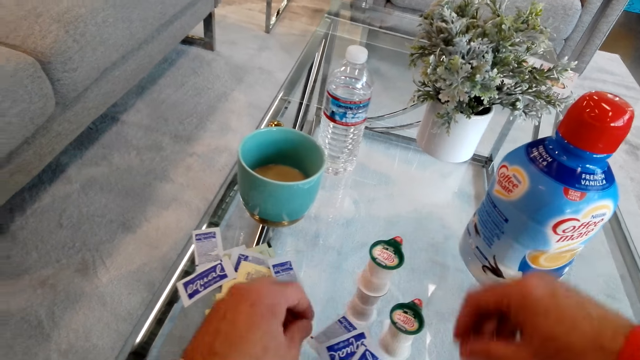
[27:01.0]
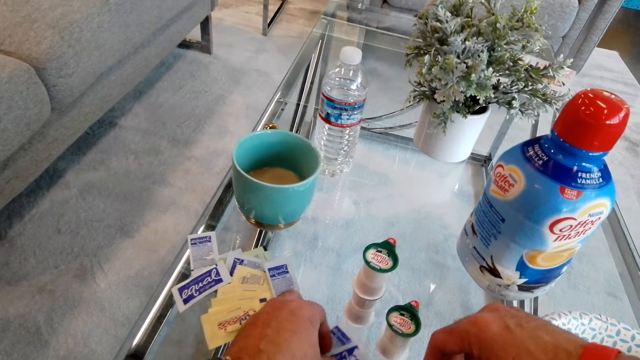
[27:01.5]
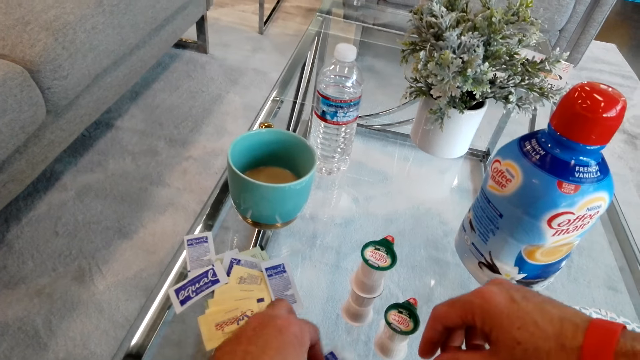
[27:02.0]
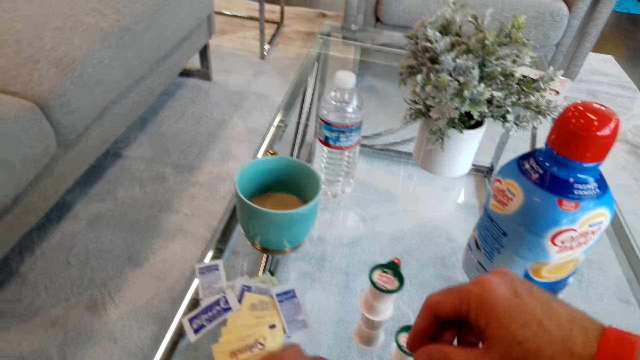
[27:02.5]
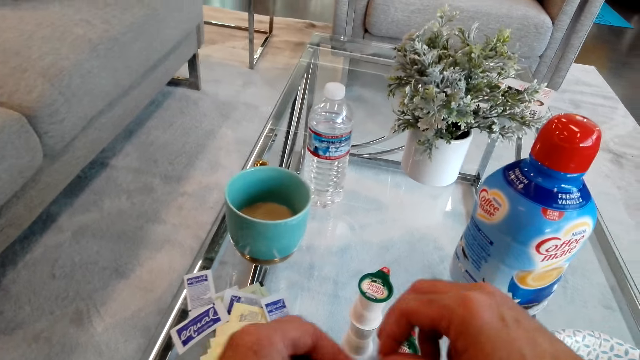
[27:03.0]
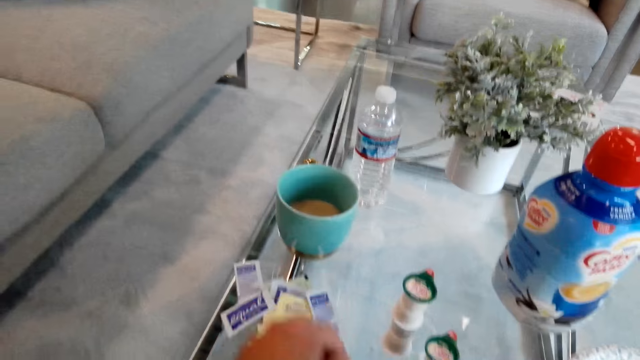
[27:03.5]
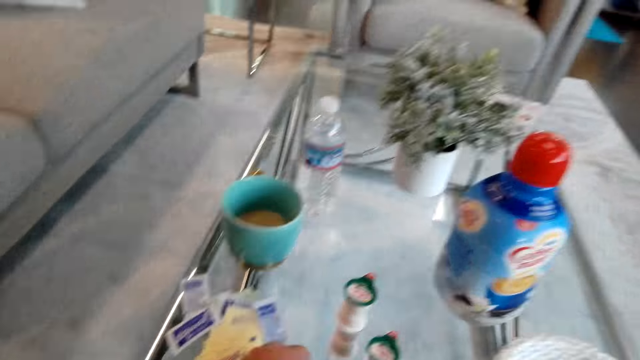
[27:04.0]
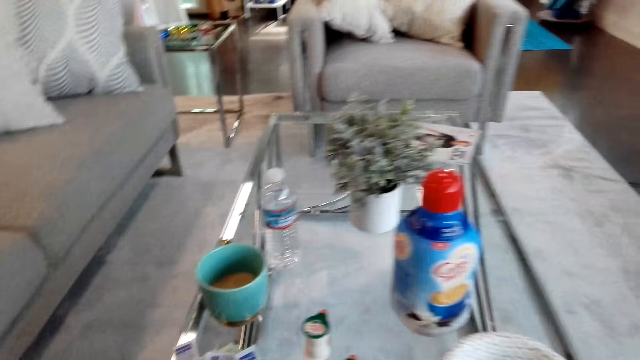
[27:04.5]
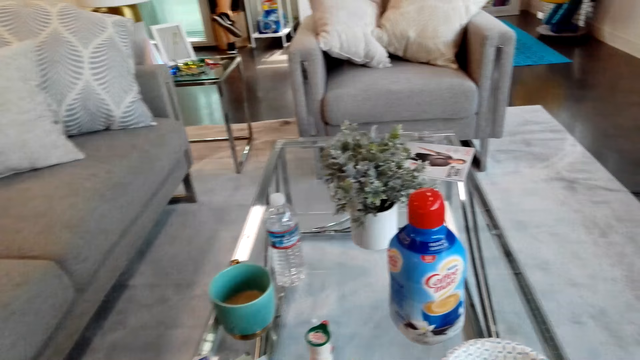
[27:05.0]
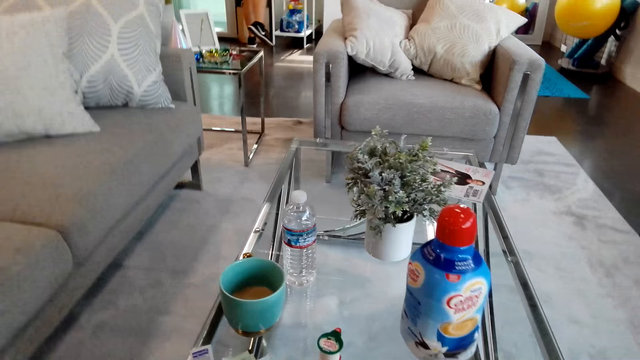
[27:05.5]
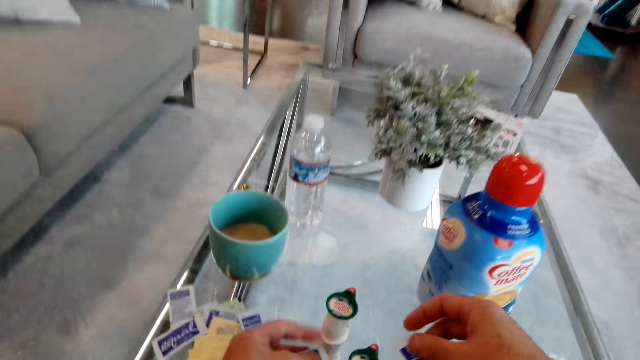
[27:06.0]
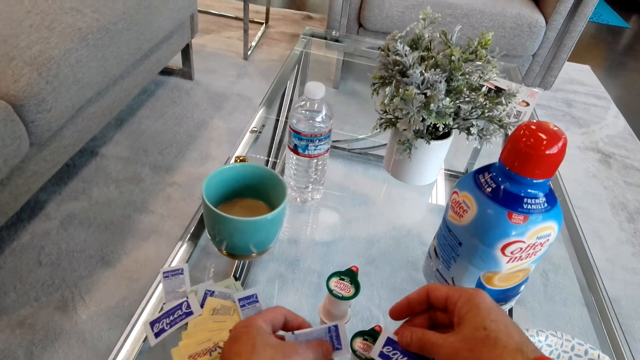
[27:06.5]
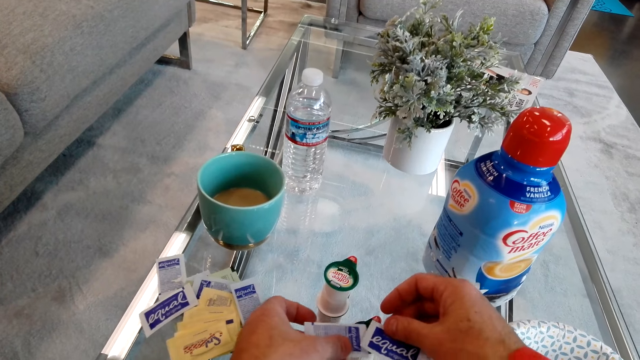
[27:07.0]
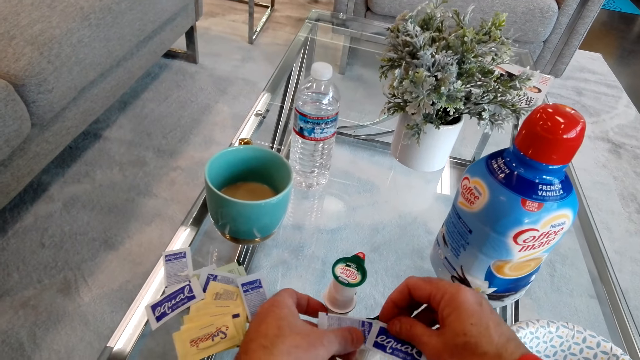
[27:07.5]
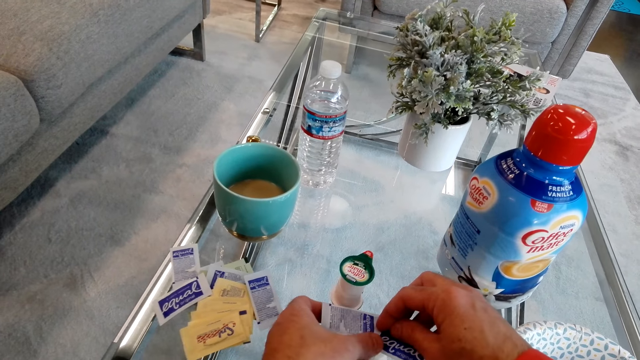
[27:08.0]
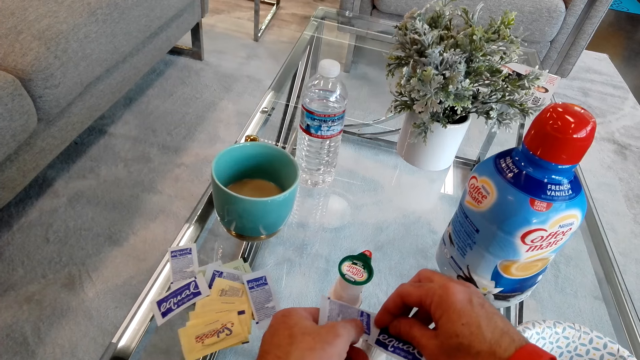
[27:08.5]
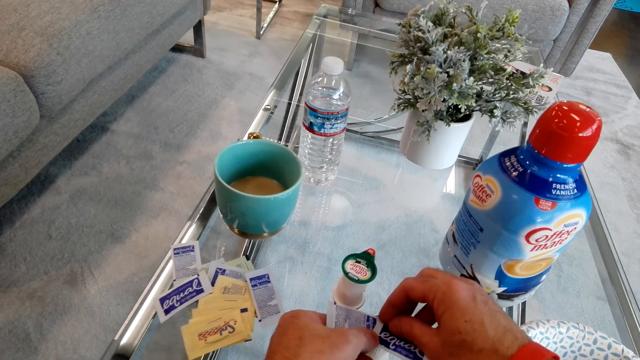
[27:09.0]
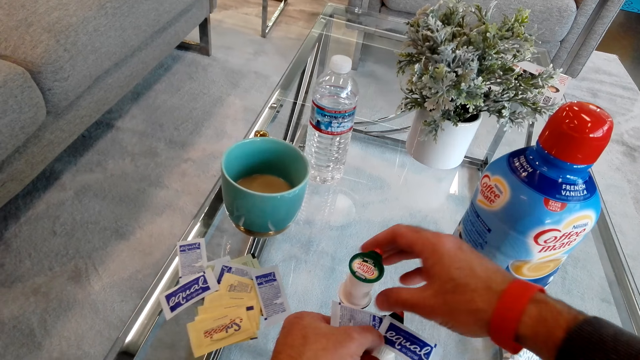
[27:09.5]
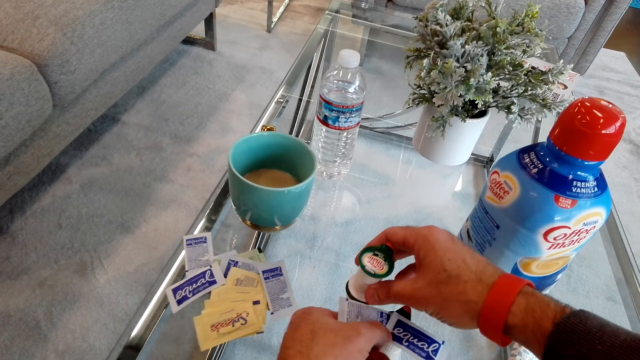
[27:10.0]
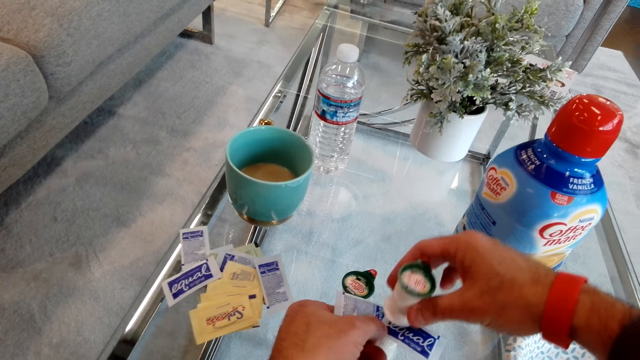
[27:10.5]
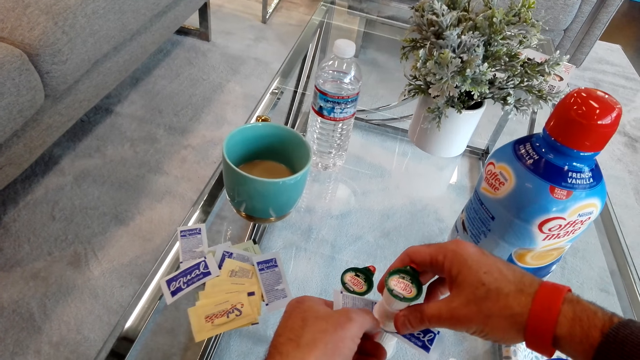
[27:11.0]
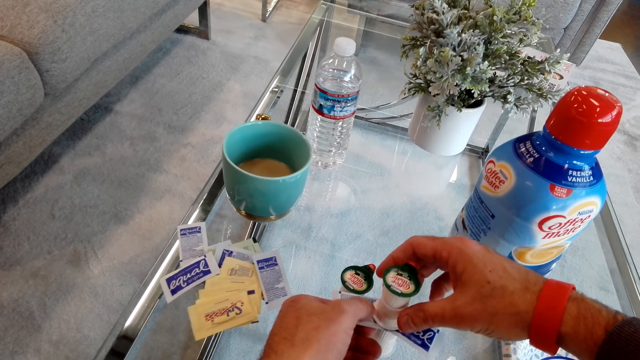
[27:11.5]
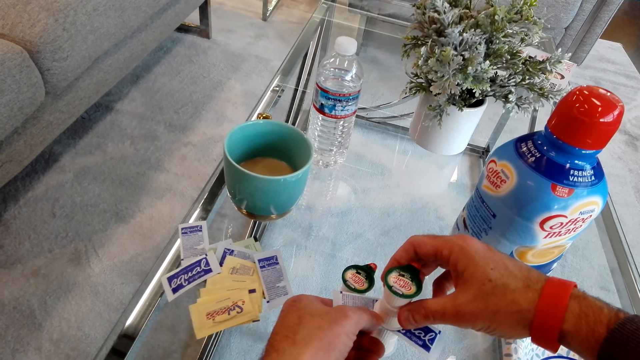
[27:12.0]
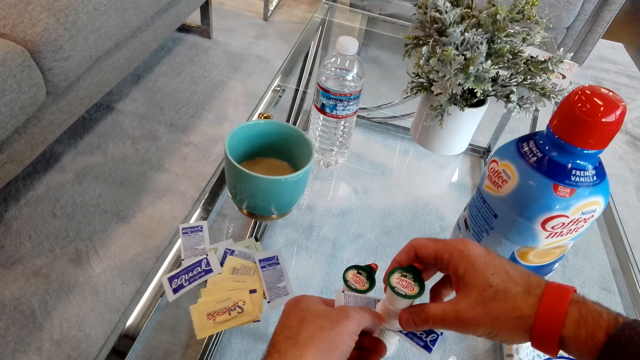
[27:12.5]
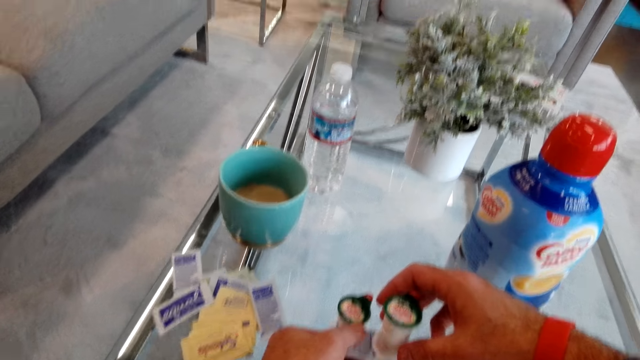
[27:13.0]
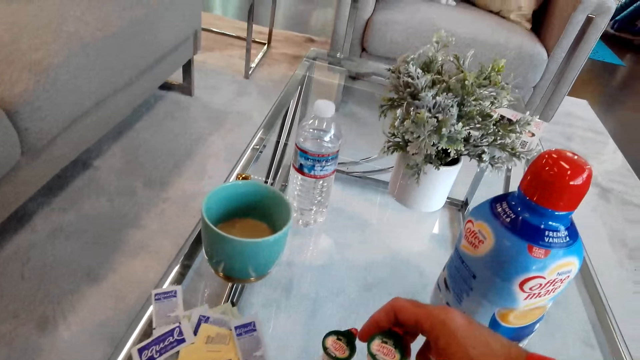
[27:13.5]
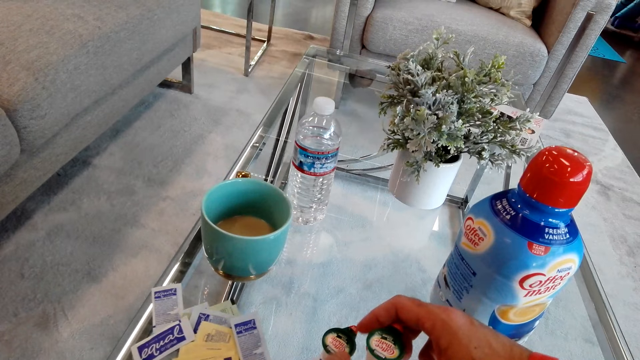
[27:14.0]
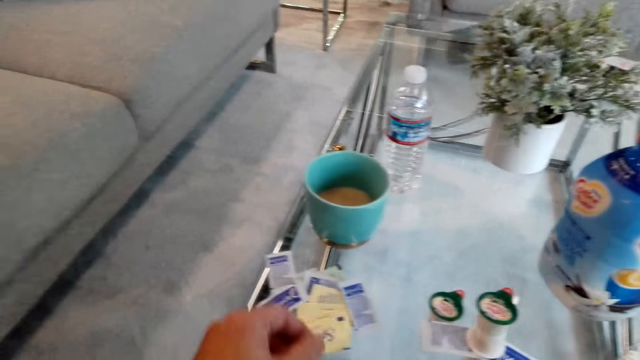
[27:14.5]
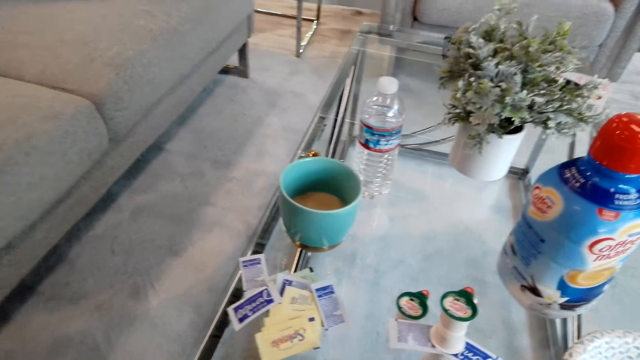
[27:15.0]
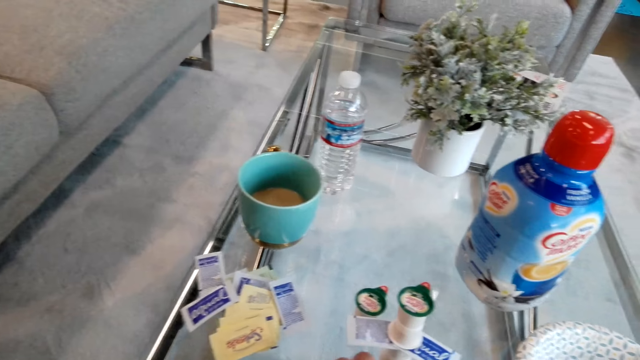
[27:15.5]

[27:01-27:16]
The camera wearer places something on the table. They touch something. They place something on the table again.

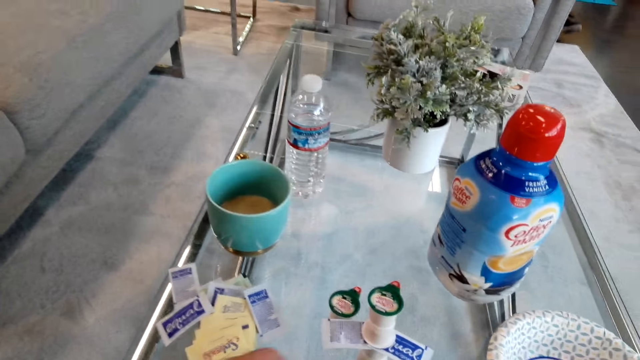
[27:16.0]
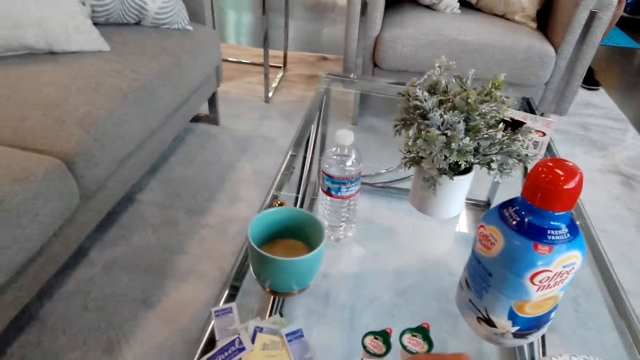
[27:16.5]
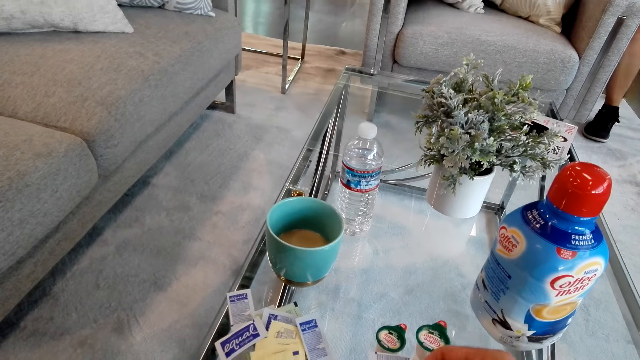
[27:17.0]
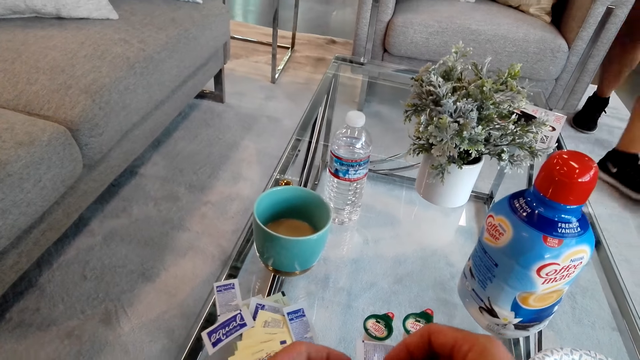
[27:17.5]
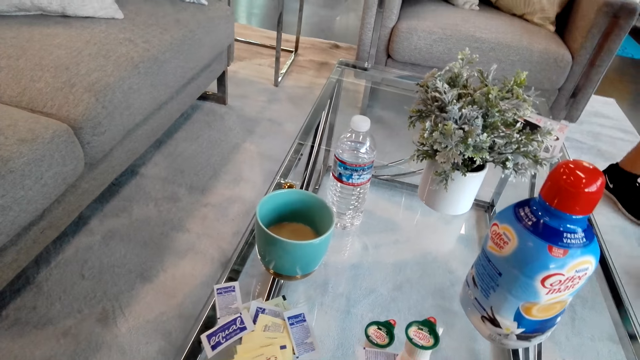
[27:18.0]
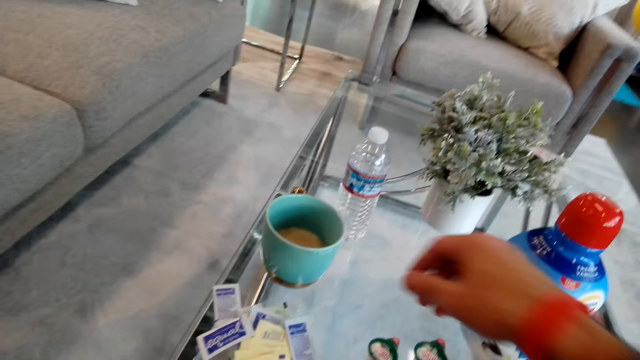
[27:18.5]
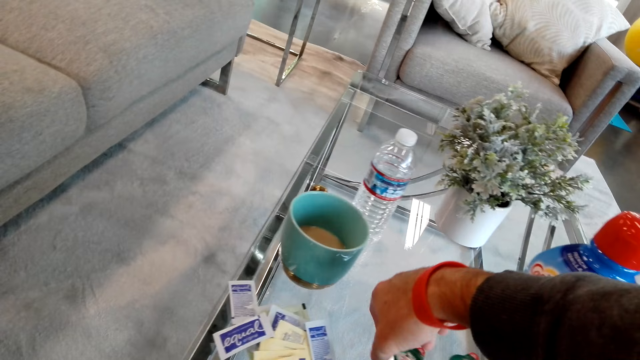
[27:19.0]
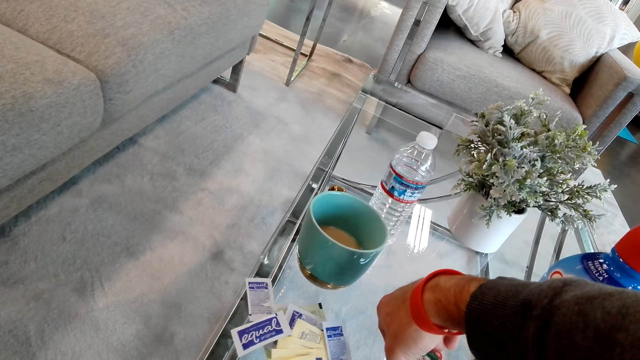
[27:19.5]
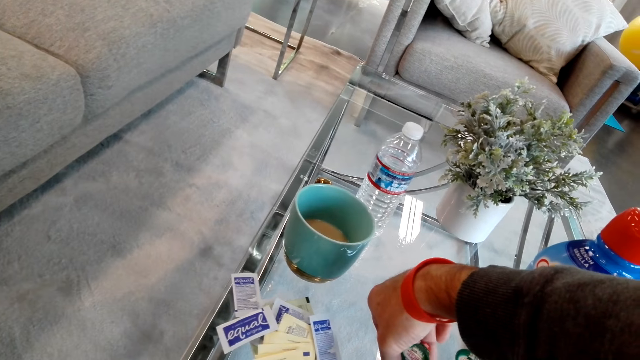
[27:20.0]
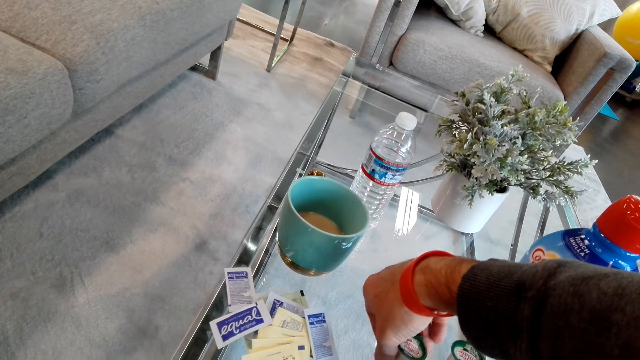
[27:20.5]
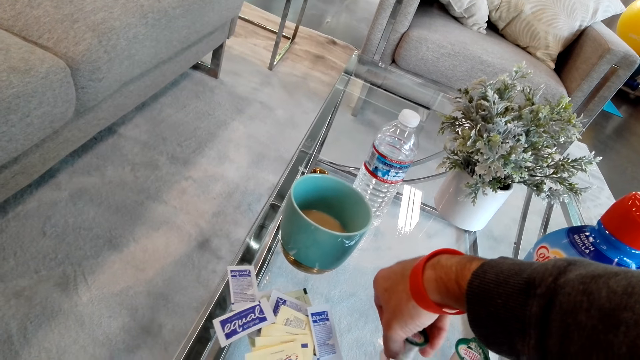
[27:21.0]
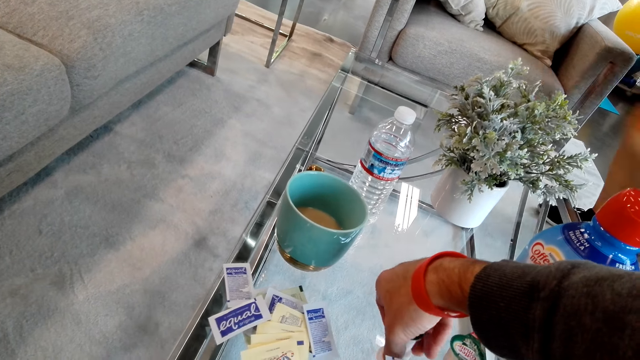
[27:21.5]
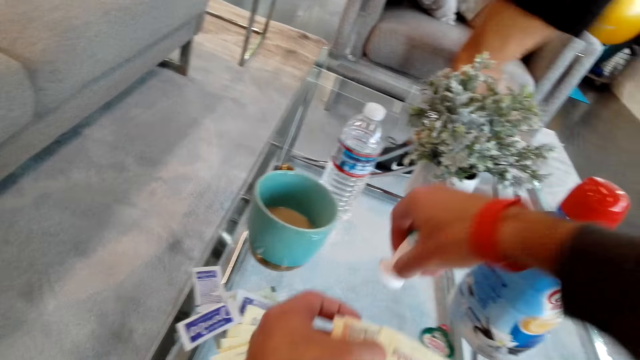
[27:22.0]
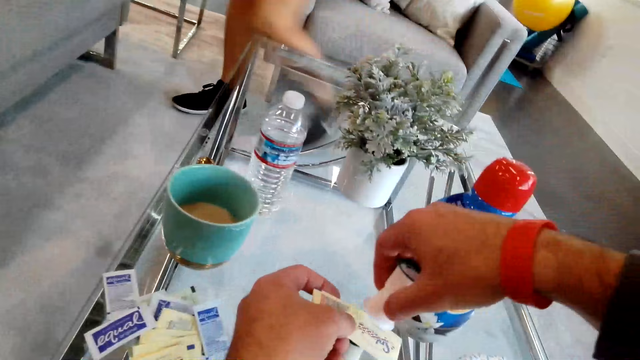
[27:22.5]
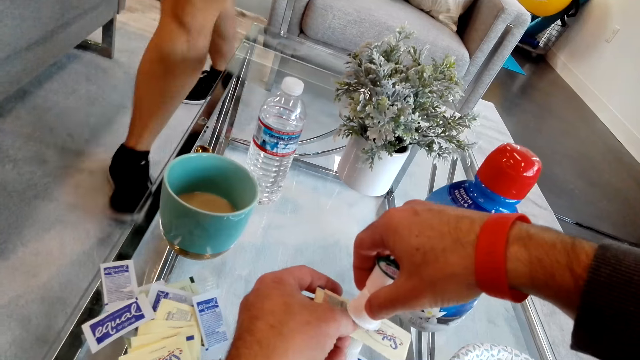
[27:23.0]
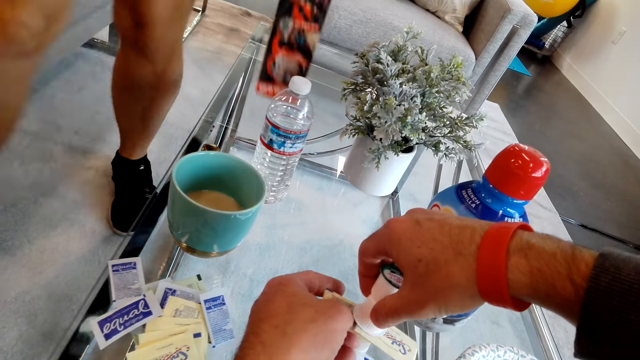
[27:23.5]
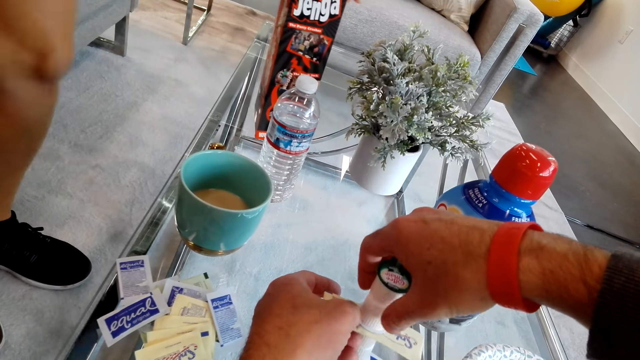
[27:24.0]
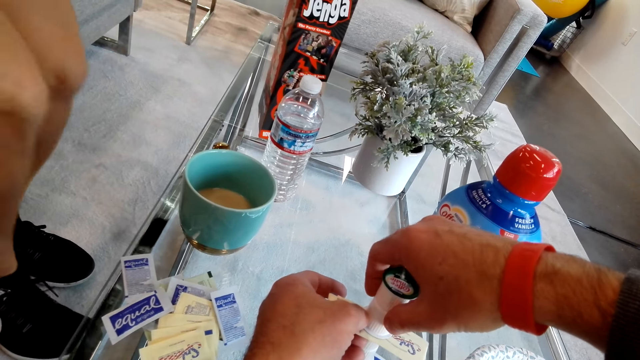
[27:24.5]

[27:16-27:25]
A girl walks. The camera wearer holds something. They pick up something on the table. The girl walks. The camera wearer places something on the table. They hold something. The girl puts the box on the table.
